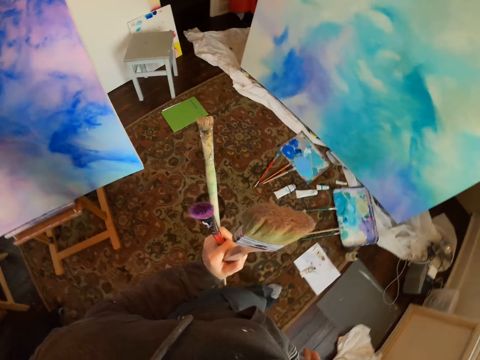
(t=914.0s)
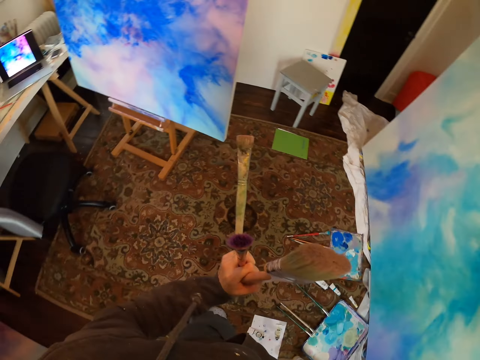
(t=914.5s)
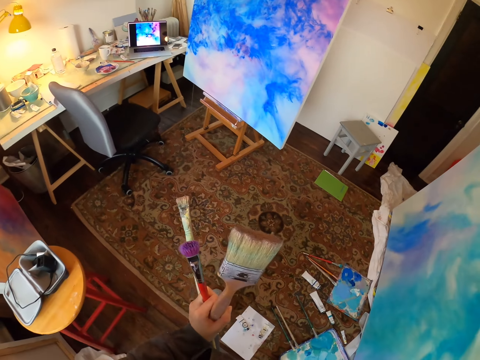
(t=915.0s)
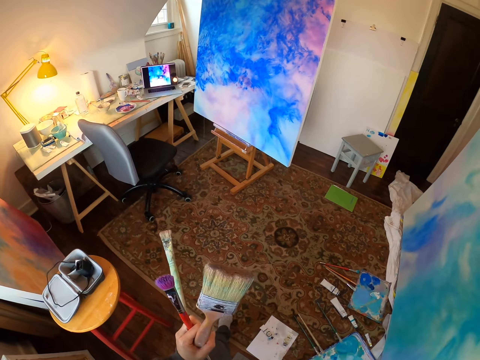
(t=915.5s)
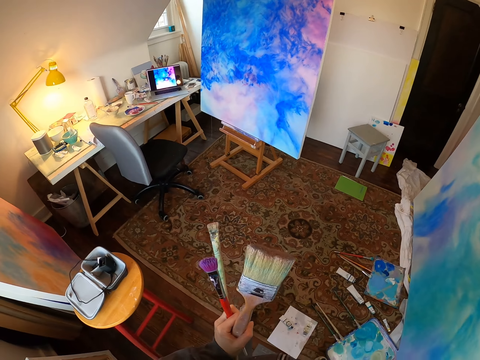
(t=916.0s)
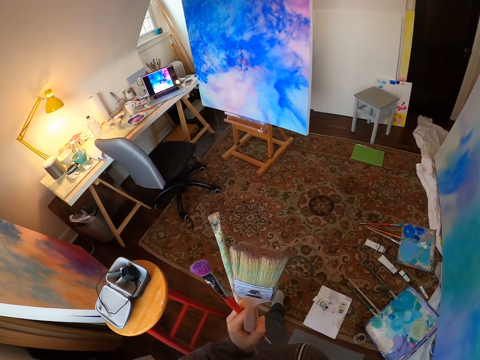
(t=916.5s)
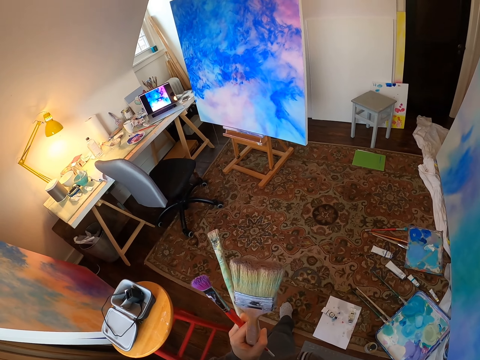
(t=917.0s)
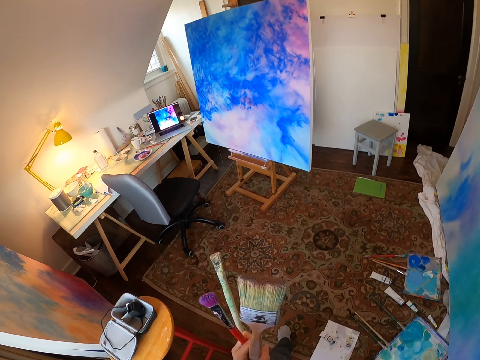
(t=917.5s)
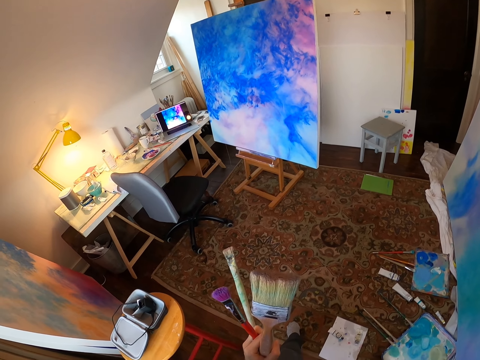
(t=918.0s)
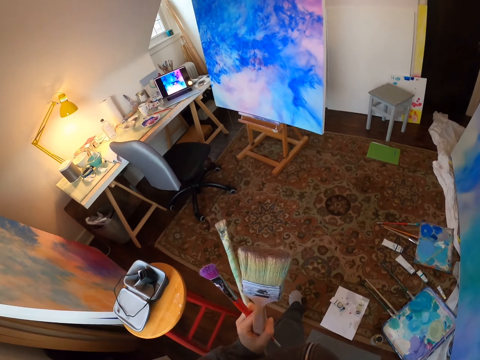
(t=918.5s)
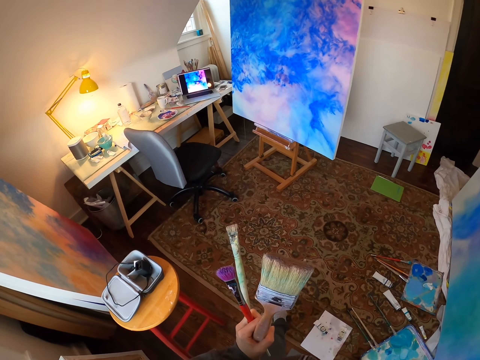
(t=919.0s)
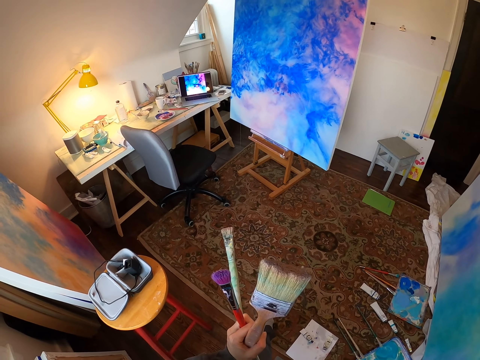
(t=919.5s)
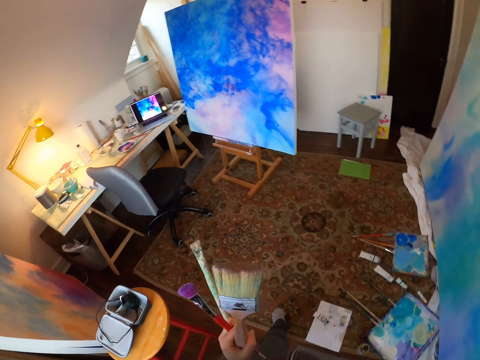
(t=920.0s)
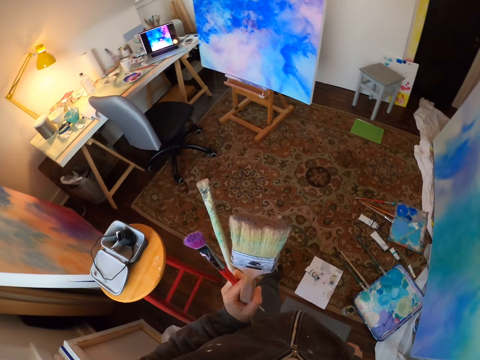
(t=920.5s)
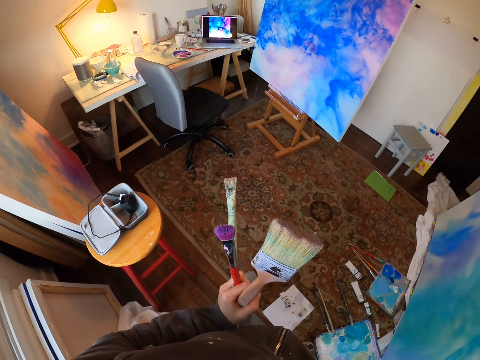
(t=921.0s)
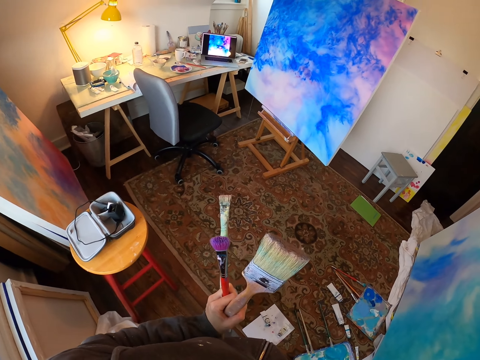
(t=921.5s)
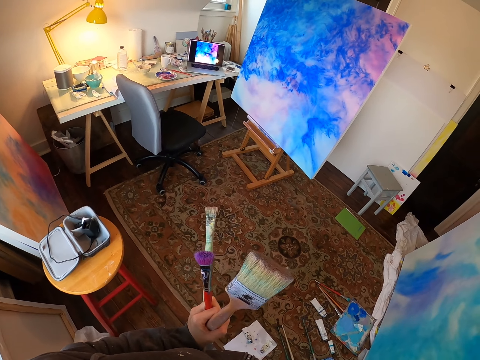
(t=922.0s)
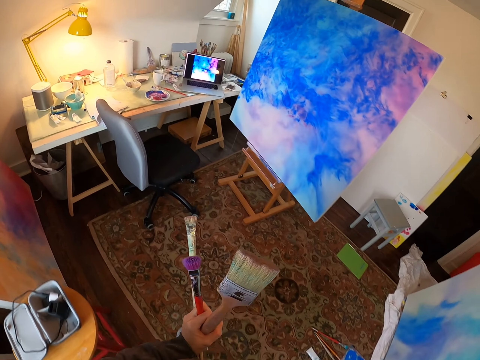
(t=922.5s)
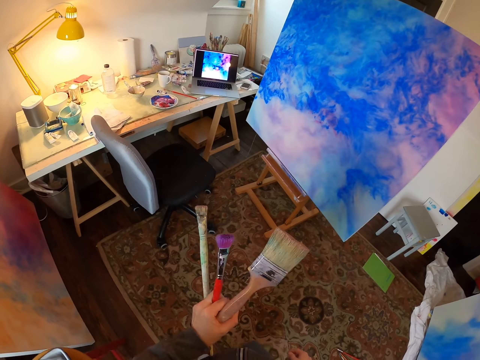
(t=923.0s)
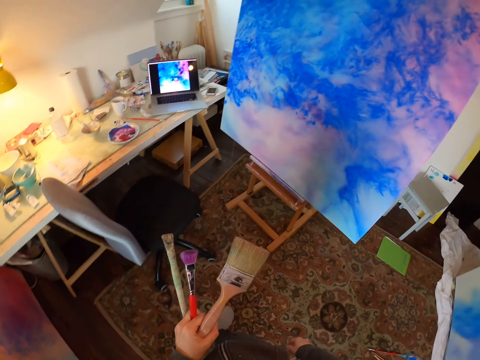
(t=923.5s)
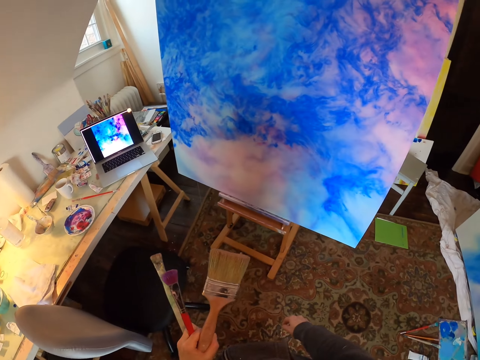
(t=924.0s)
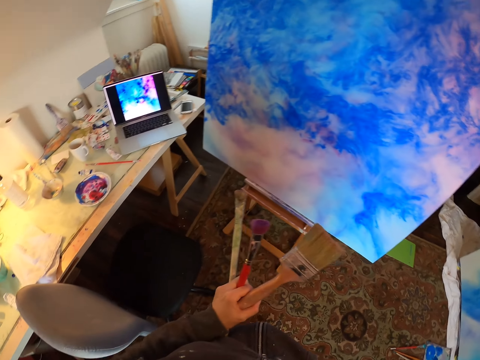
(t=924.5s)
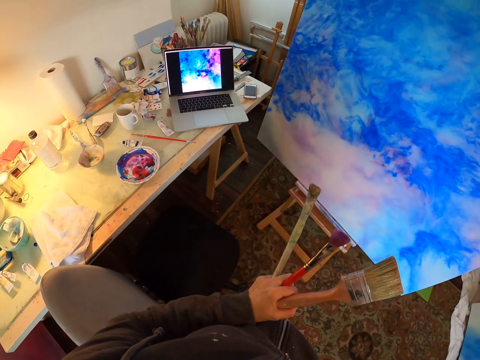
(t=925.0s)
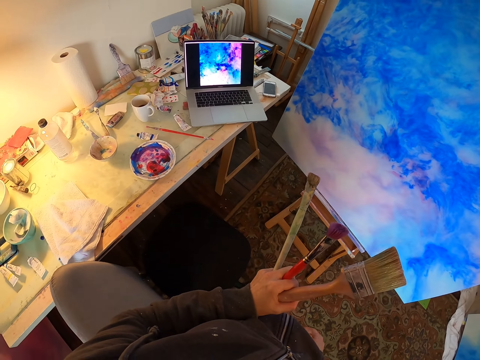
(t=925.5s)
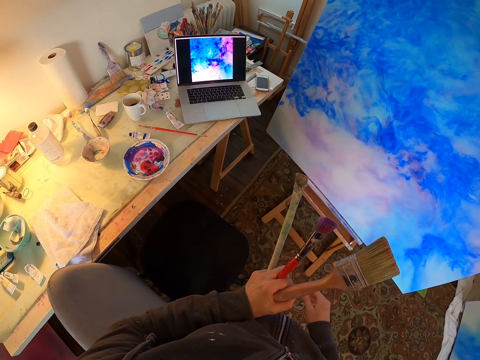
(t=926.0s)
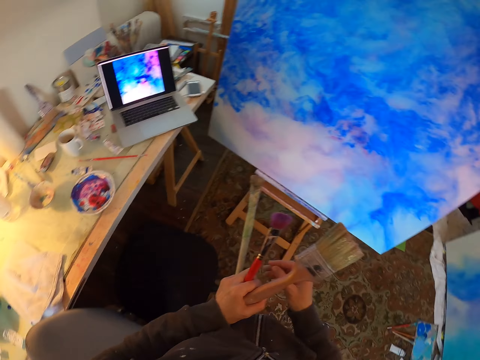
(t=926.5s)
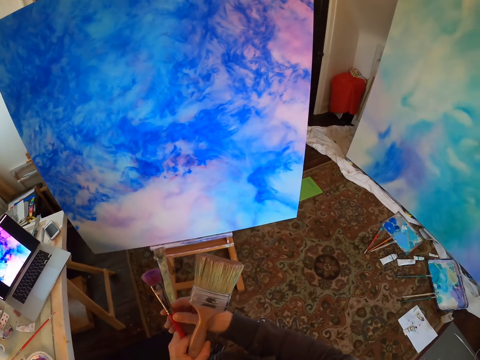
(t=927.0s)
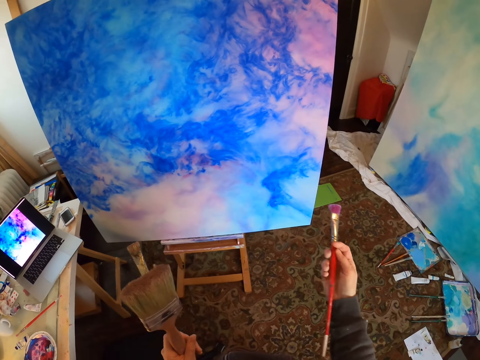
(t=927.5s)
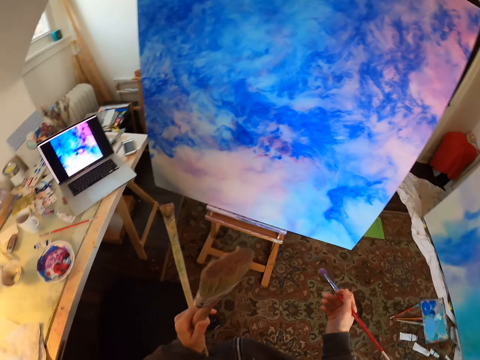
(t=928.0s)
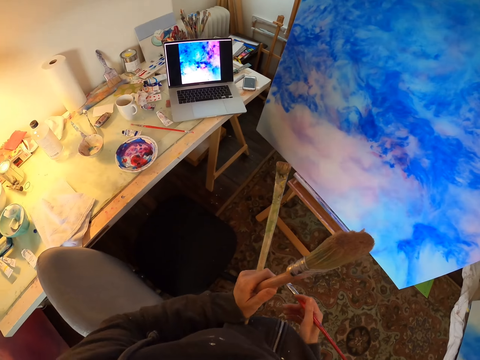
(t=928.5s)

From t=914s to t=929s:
The camera wearer looks around. They look at the paint board. They walk a few steps. They look at the paint board.

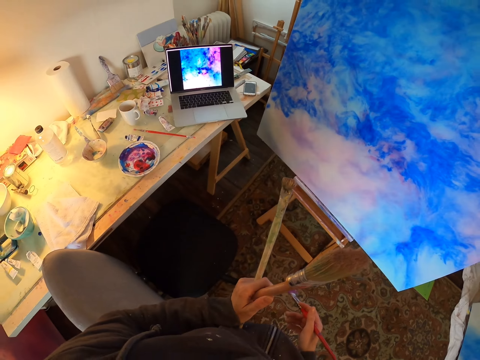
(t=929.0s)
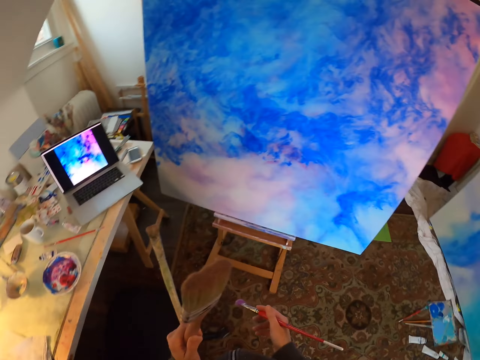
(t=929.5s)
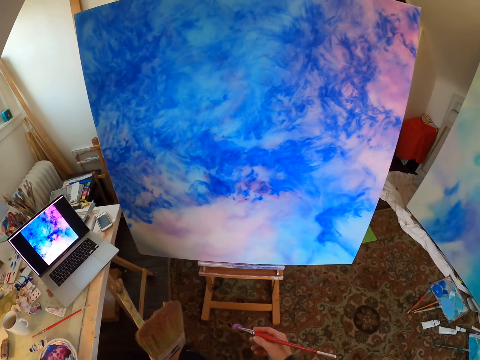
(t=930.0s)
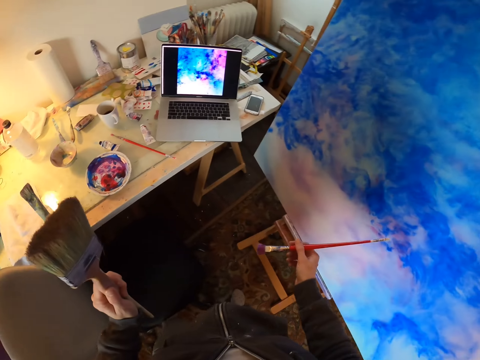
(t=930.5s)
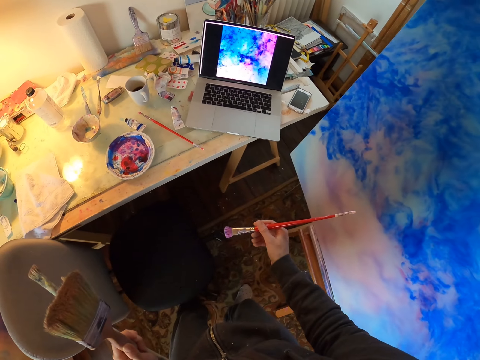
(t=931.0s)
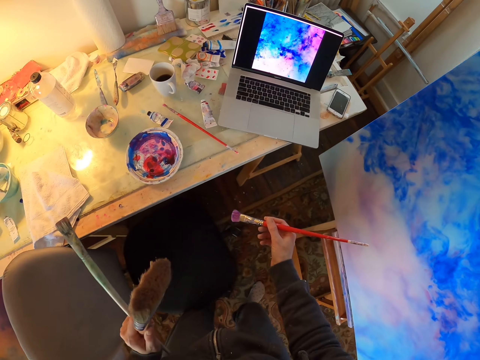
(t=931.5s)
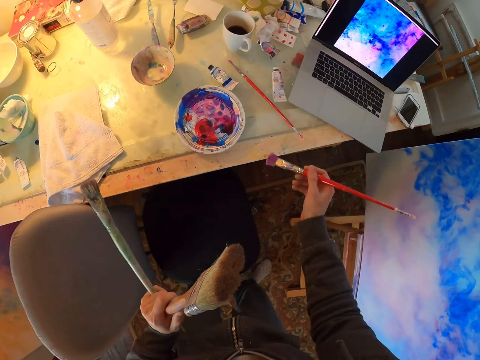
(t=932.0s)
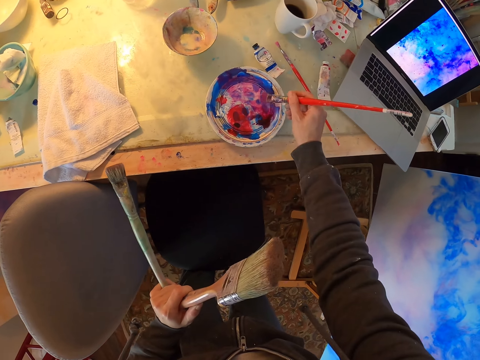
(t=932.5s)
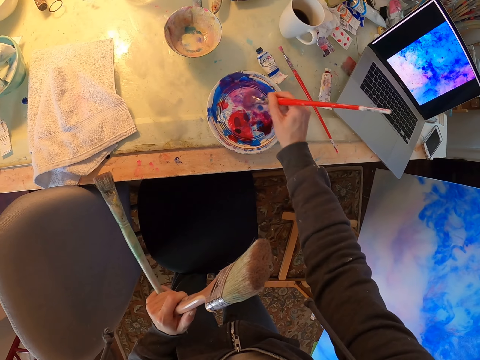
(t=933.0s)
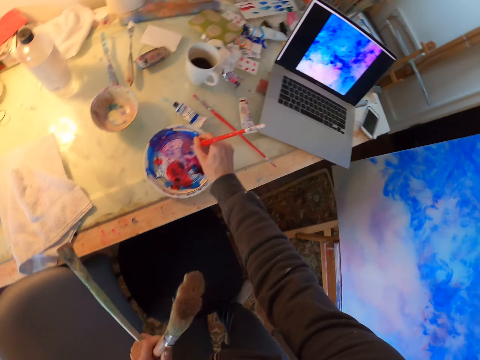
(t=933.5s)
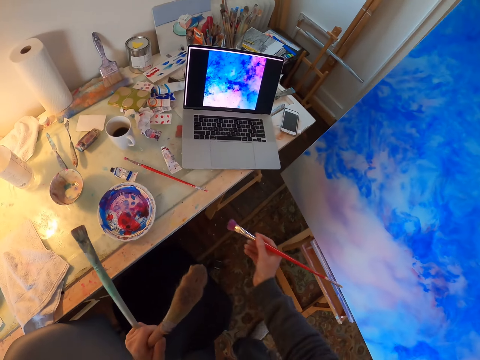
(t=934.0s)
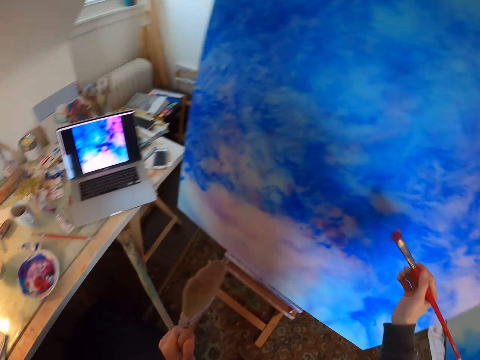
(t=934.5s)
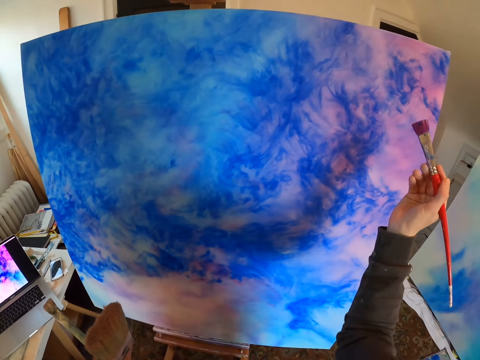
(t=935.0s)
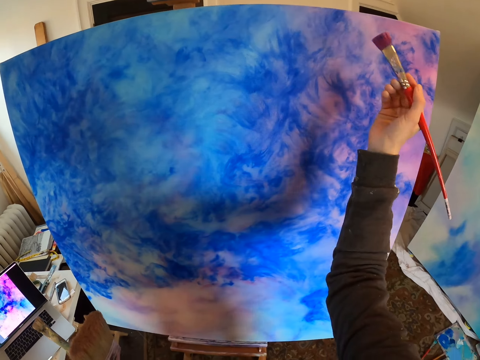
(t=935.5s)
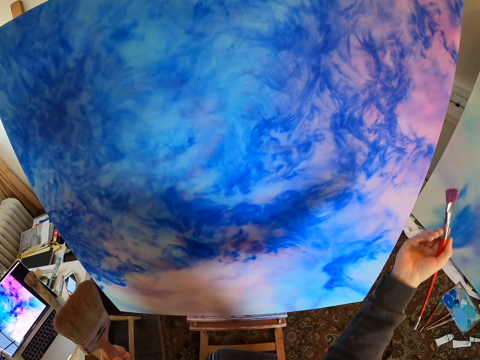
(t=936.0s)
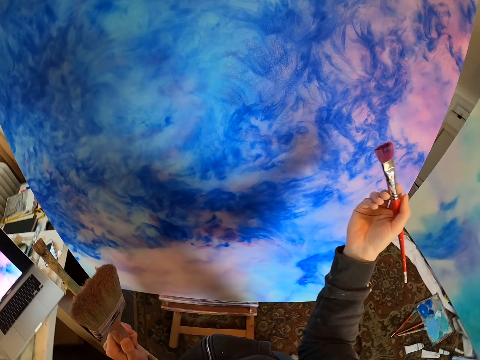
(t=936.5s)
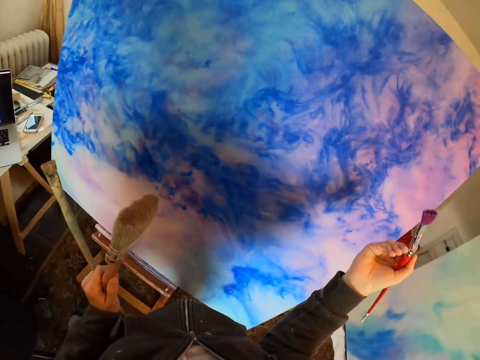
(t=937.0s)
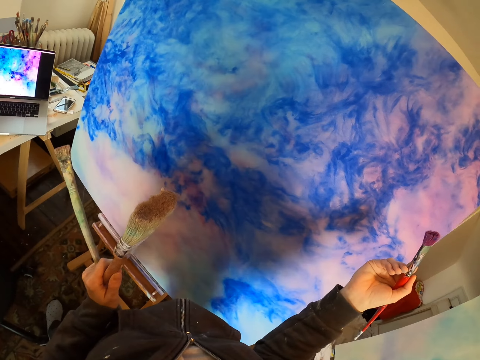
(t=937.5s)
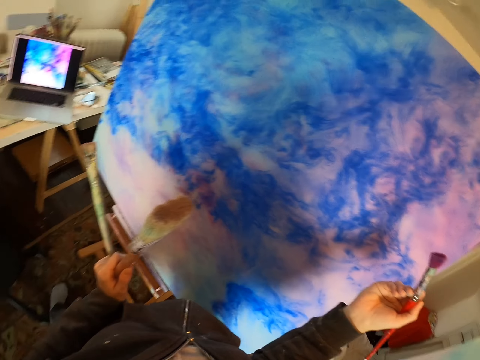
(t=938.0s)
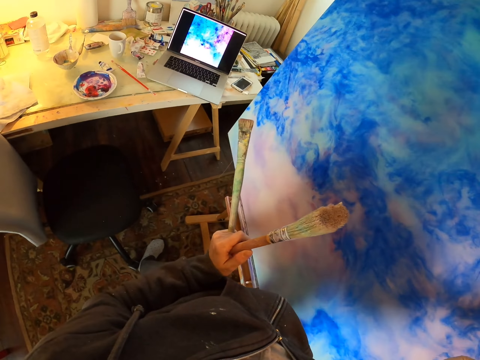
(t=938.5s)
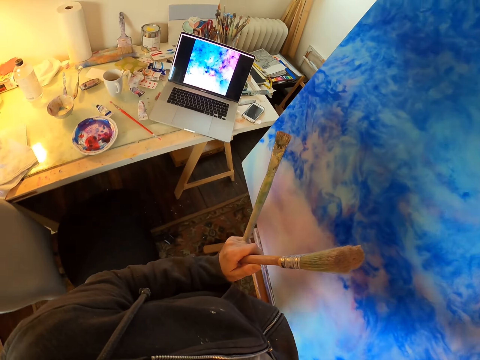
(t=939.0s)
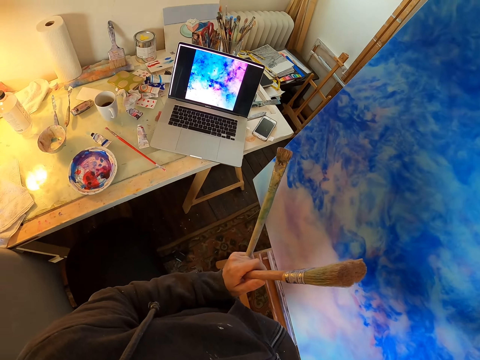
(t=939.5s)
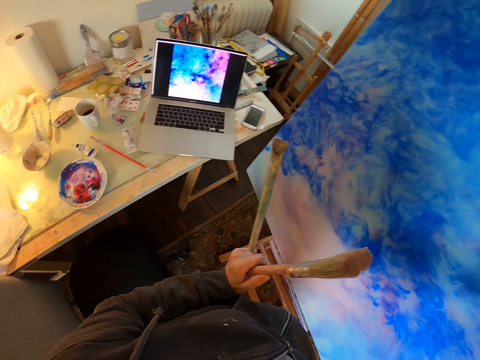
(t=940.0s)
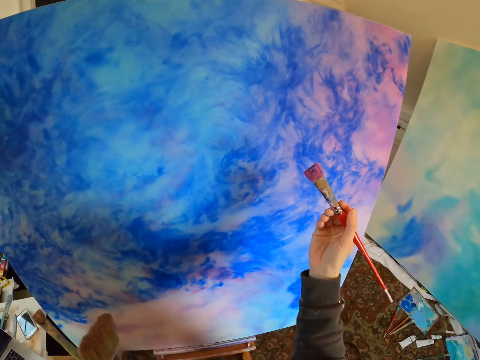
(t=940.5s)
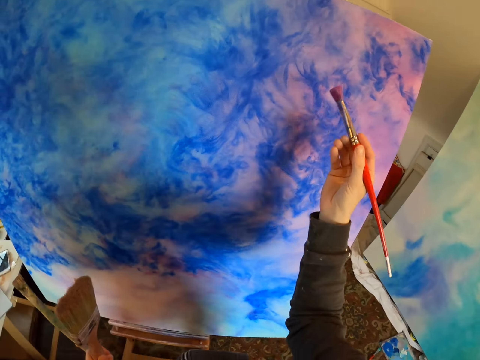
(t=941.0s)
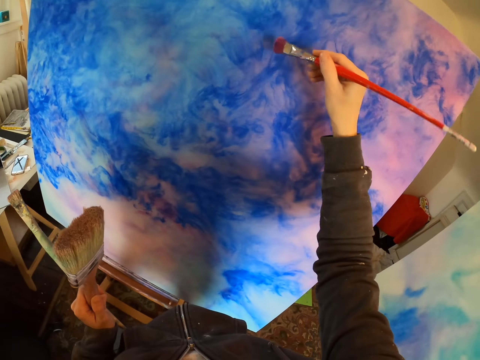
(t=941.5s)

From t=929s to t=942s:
The camera wearer looks at the laptop. They stir the painting brush in the pallet. They take the paint with the paint brush. They look at the laptop screen. They look at the paint board. They look at the laptop.
